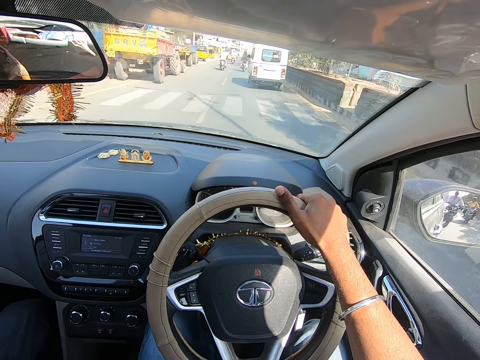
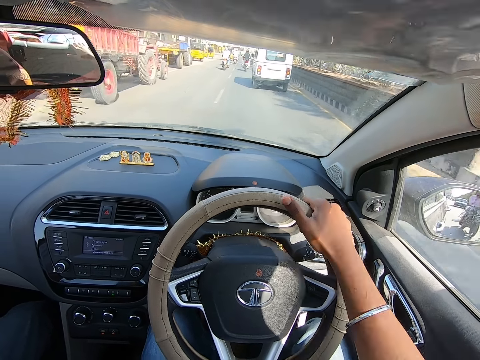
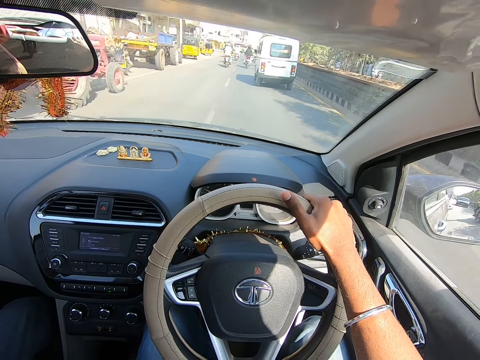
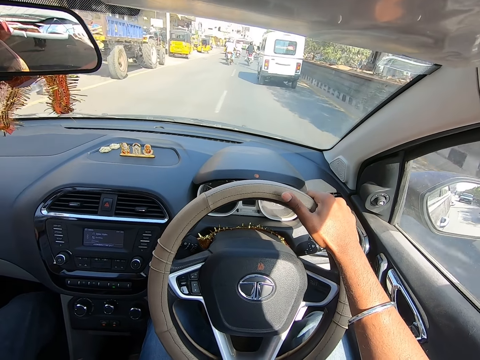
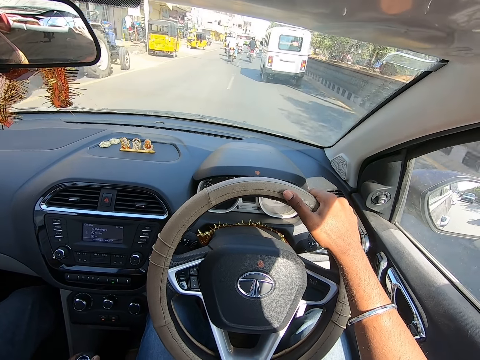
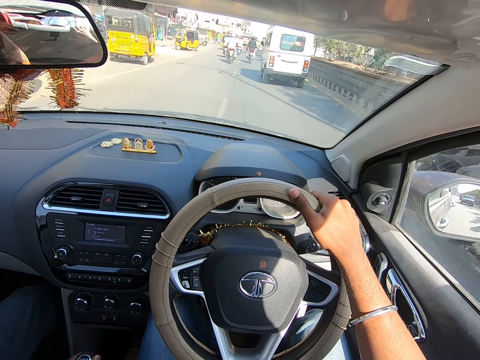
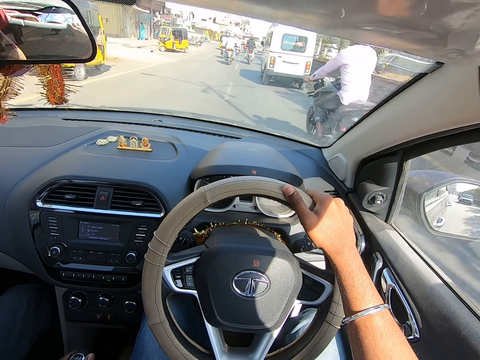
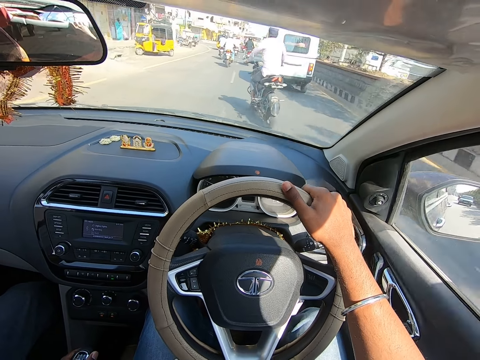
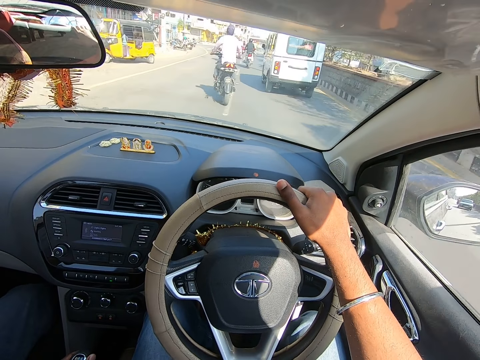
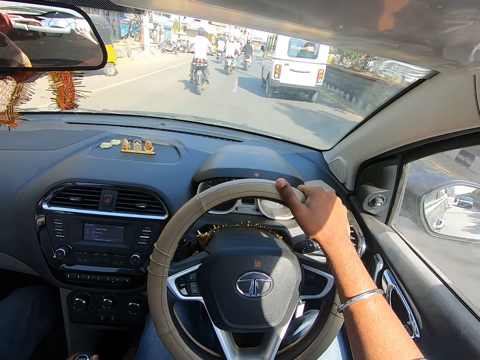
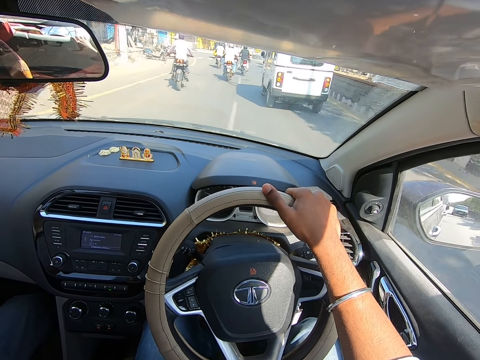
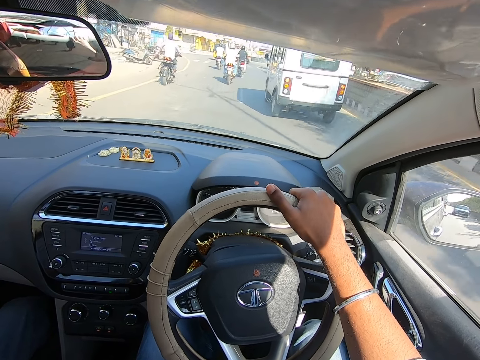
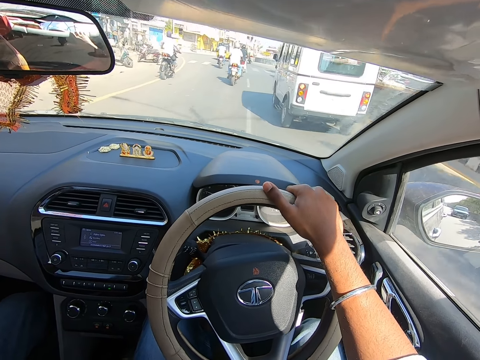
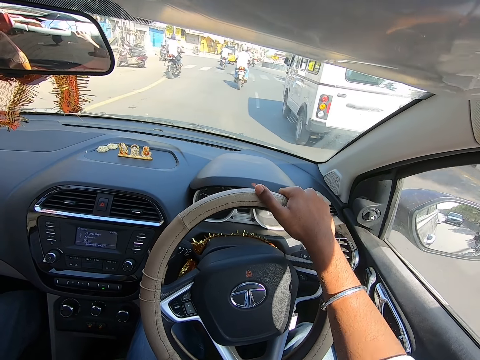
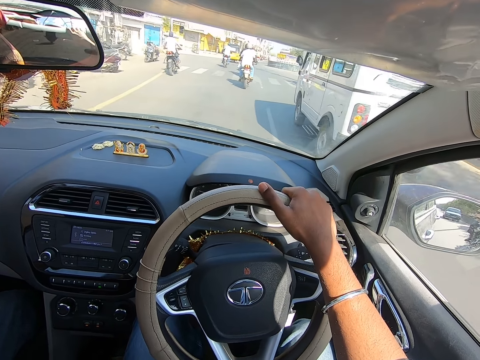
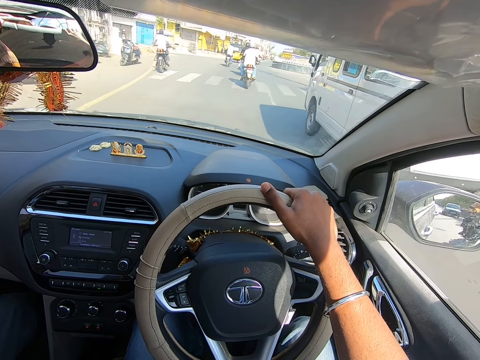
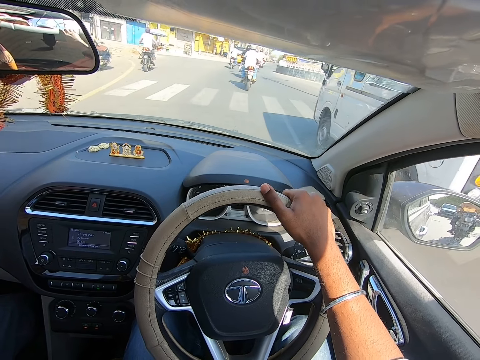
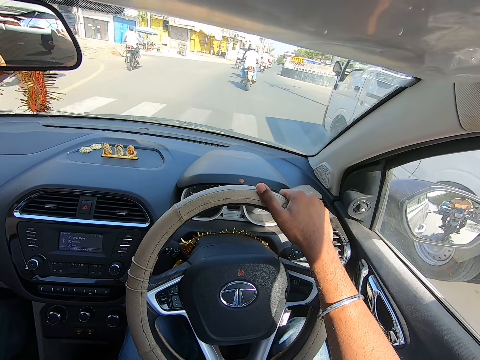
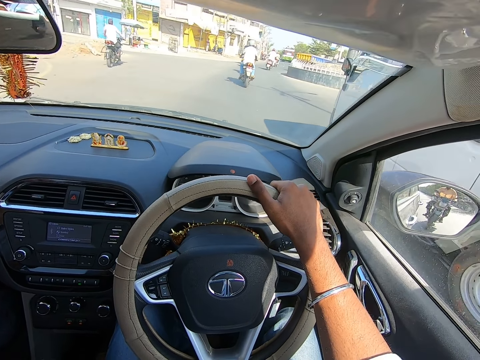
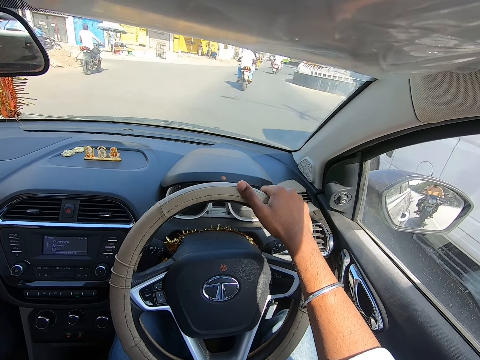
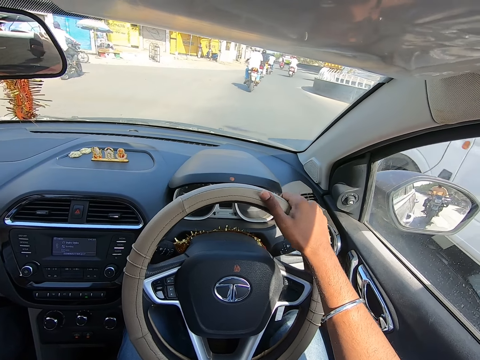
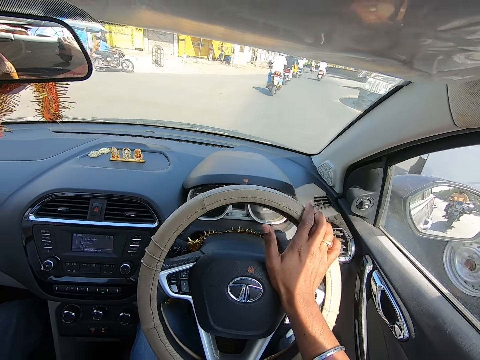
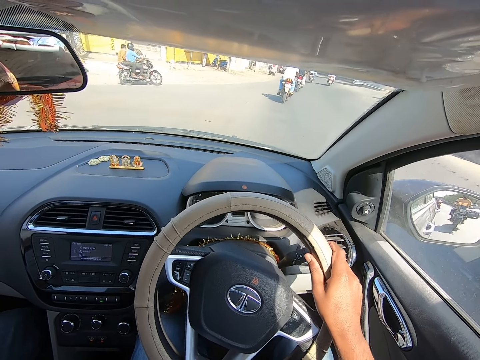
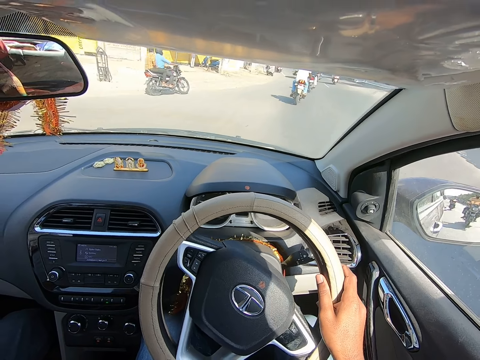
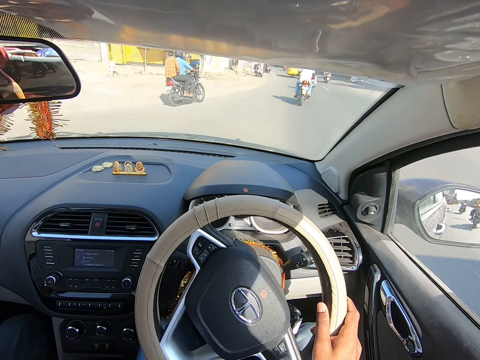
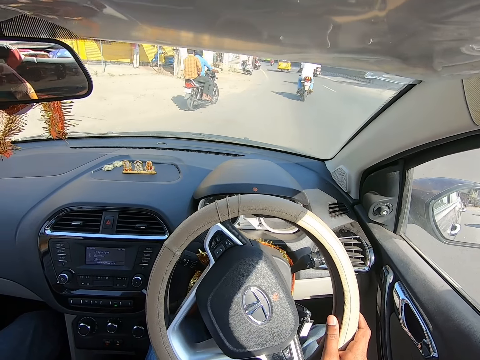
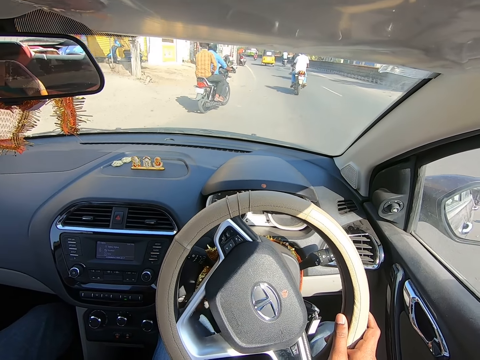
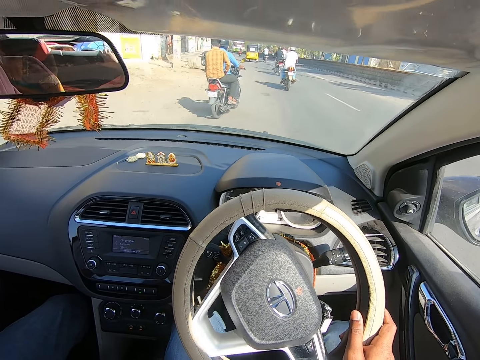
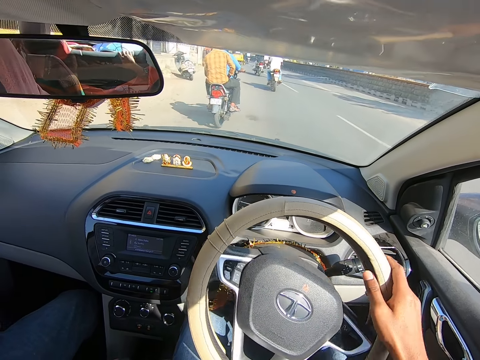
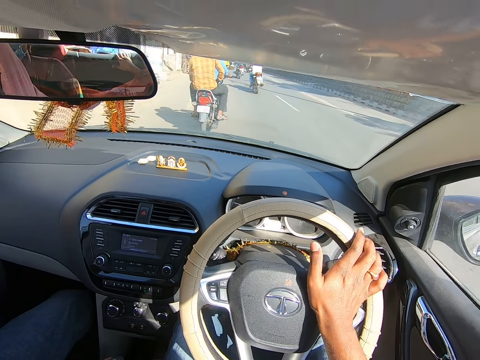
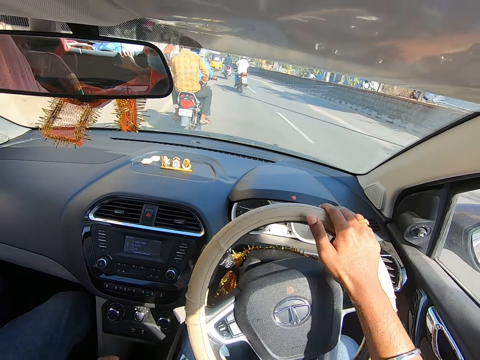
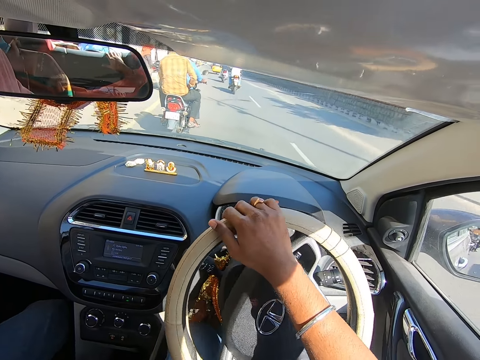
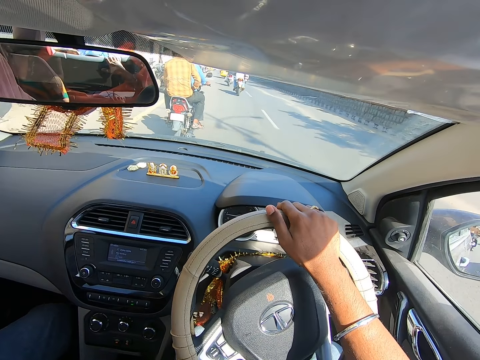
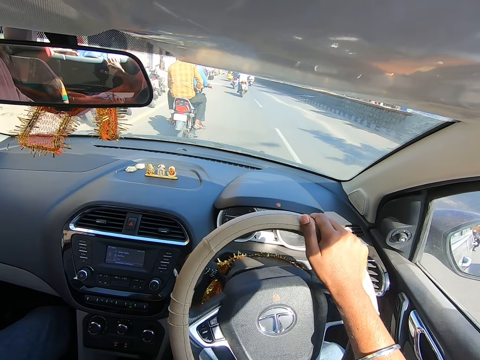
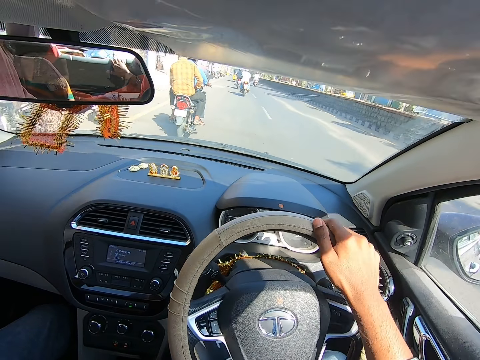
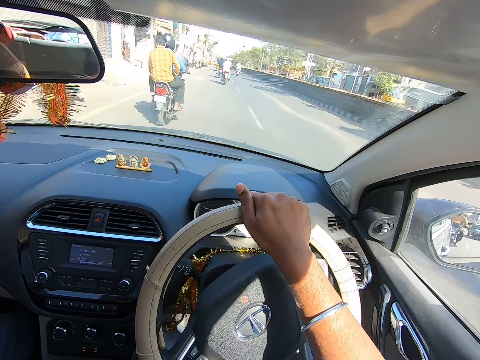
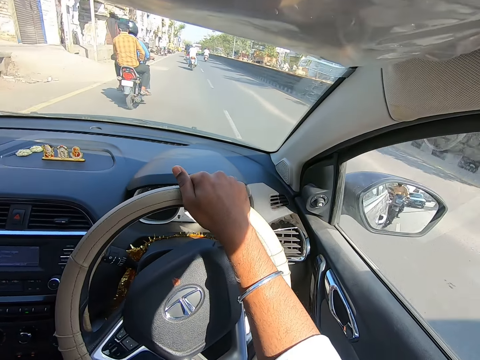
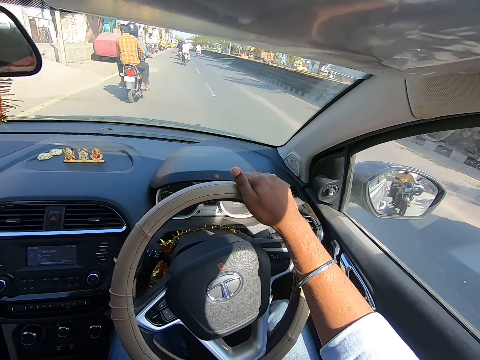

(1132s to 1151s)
A motorcycle drives past the camera wearer. He presses the horn of the car with his right hand. He presses the horn of the car again.

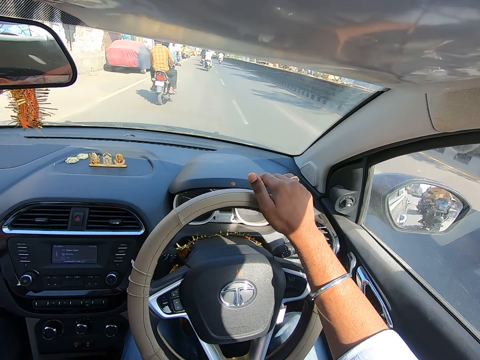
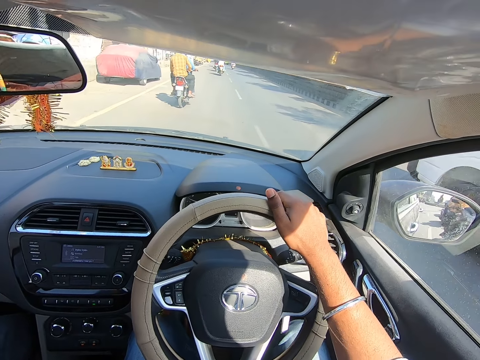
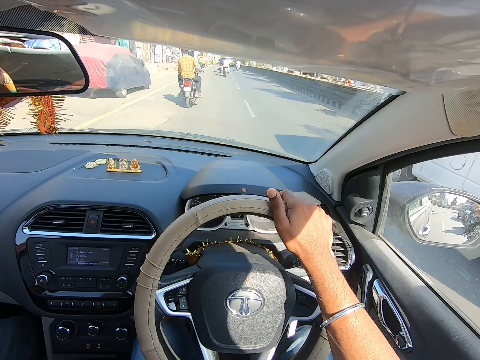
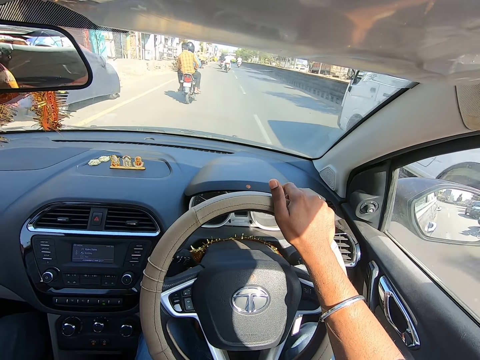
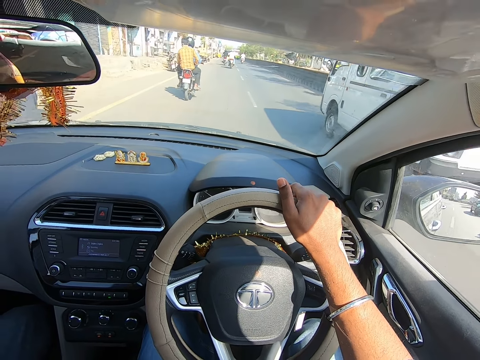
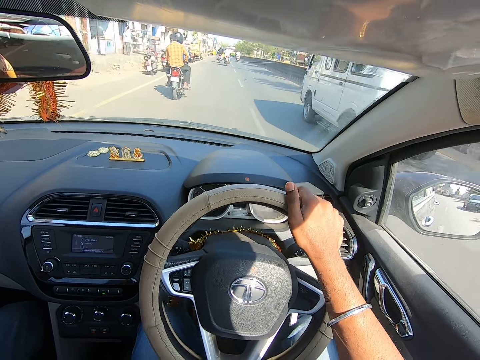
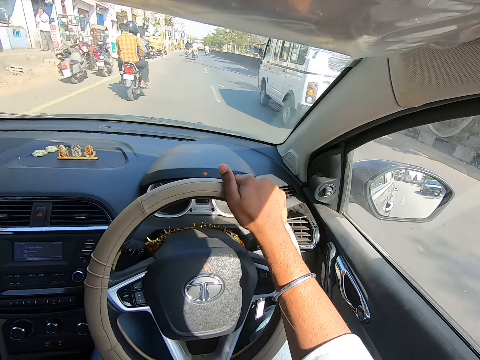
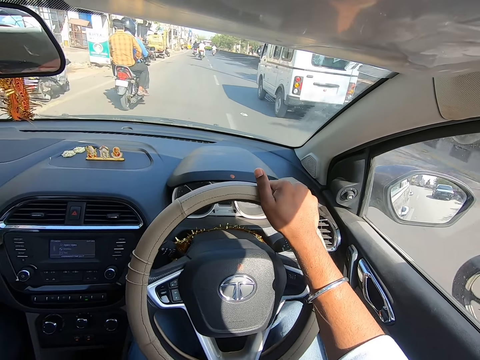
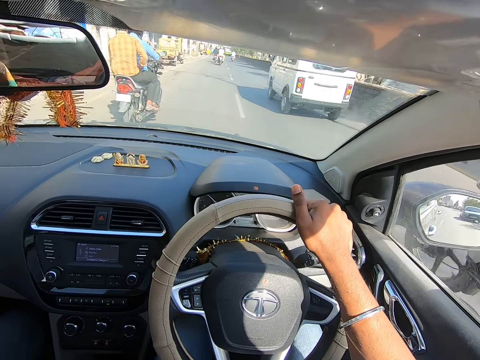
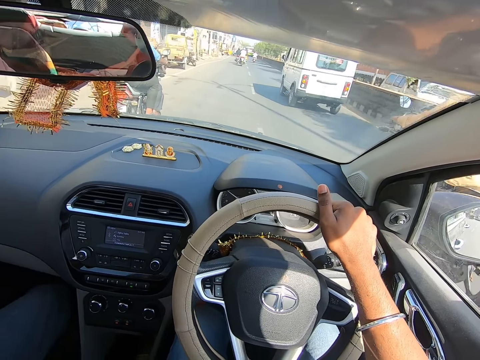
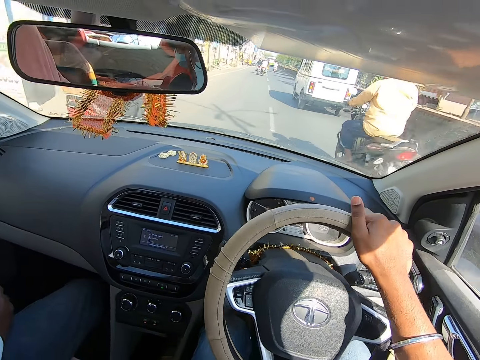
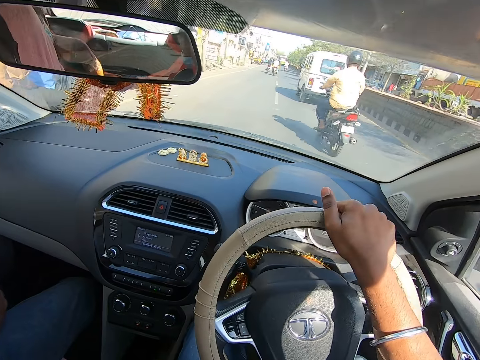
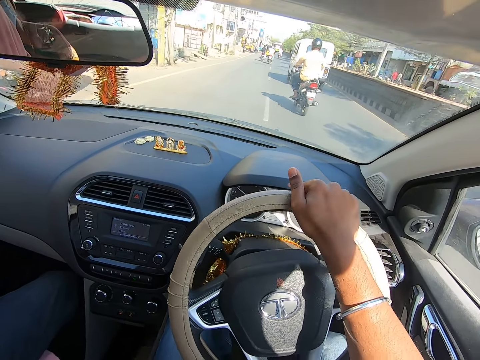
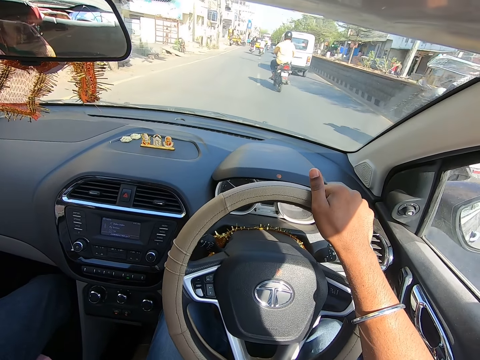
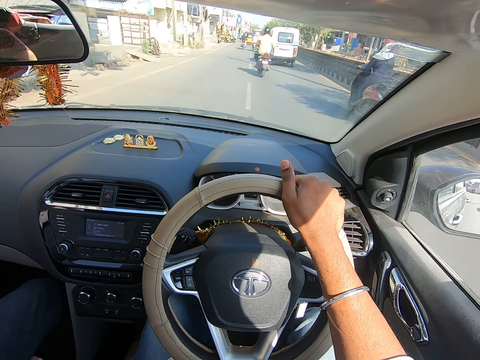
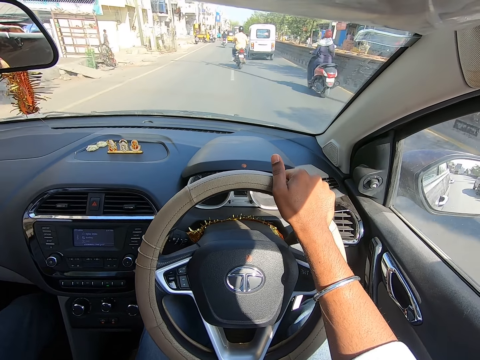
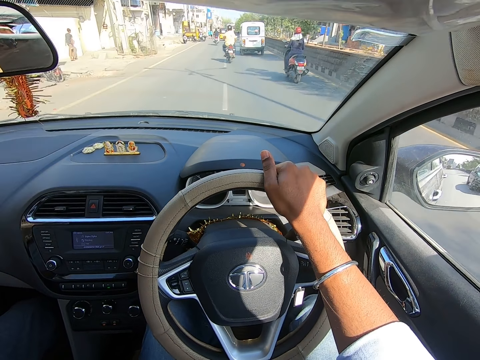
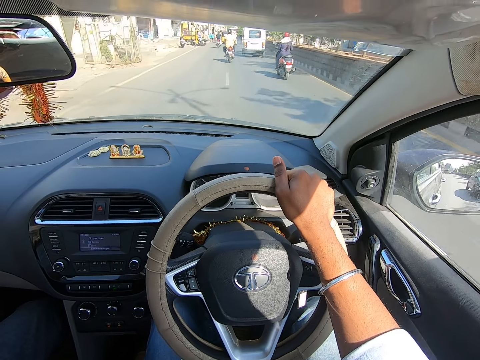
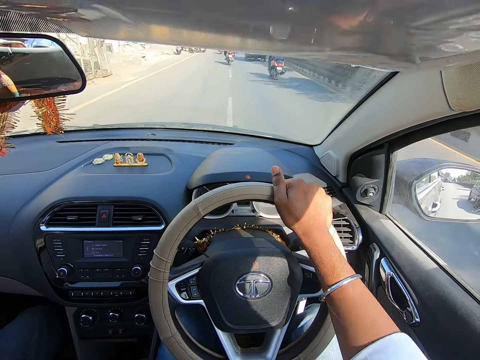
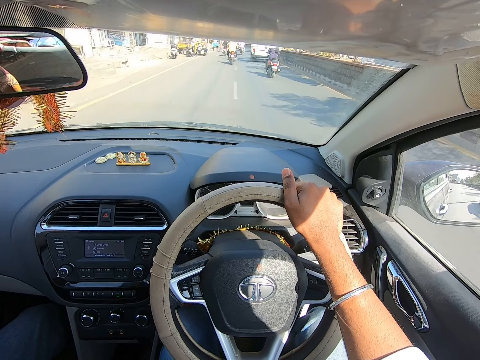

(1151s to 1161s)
A motorcycle drives past the camera wearer. A motorcycle drives past them again.
